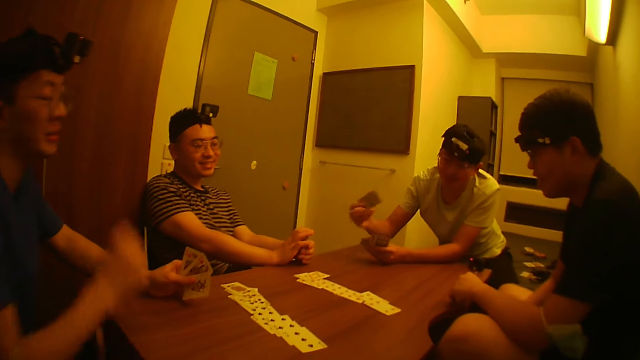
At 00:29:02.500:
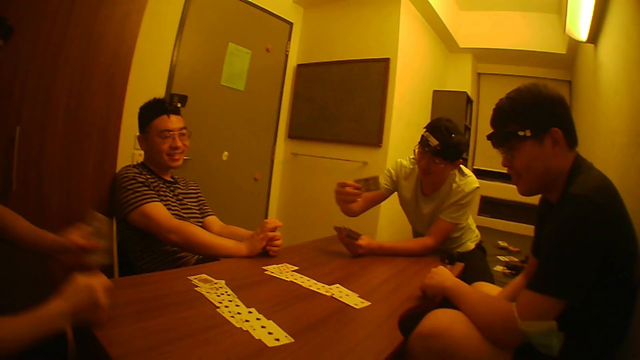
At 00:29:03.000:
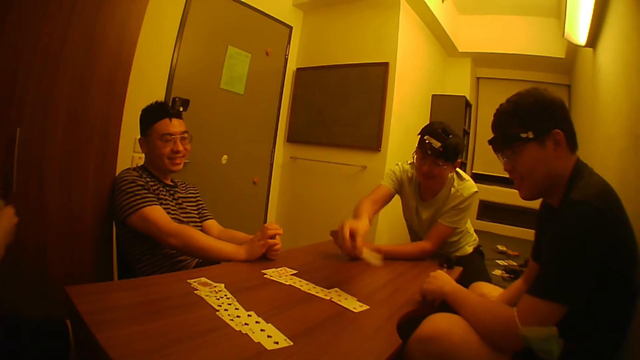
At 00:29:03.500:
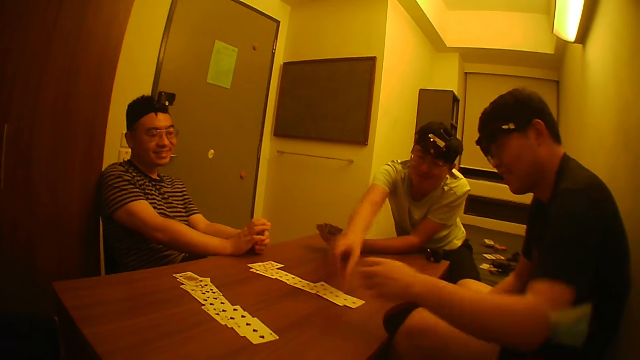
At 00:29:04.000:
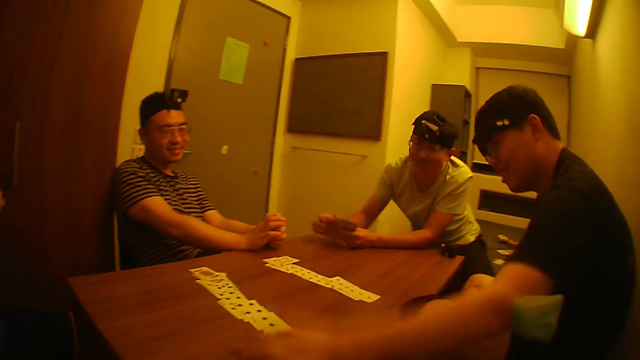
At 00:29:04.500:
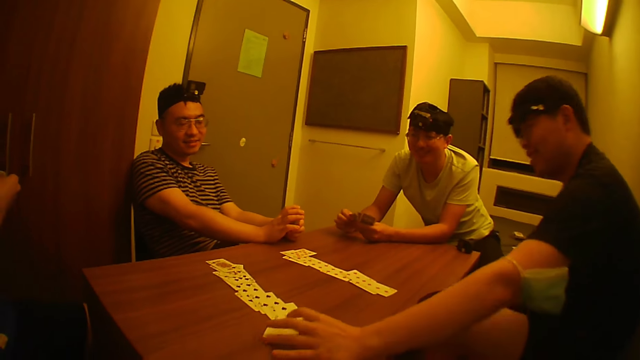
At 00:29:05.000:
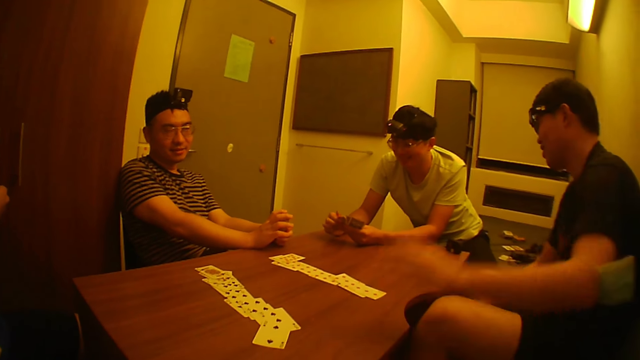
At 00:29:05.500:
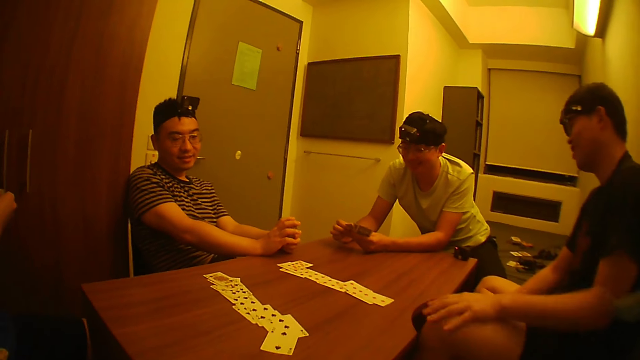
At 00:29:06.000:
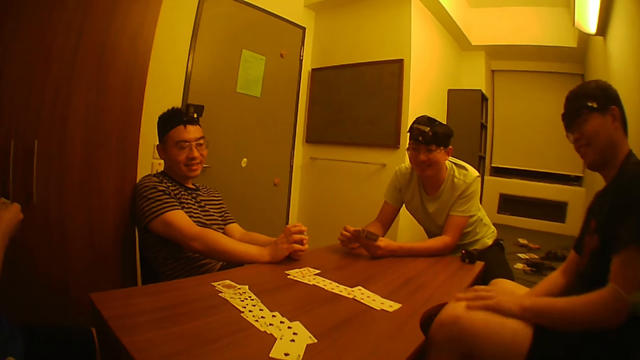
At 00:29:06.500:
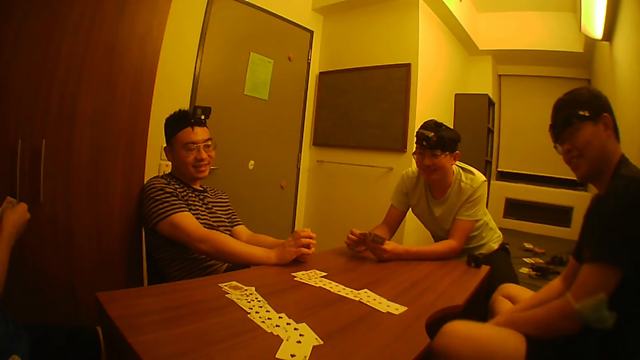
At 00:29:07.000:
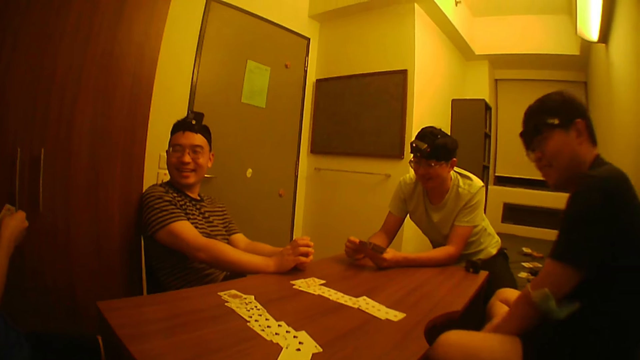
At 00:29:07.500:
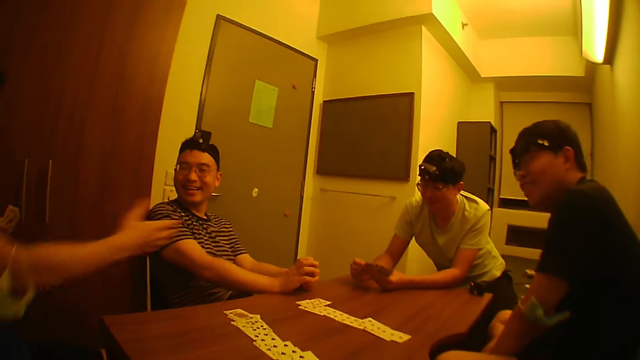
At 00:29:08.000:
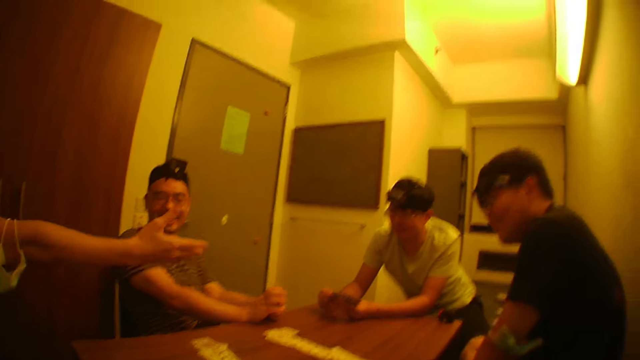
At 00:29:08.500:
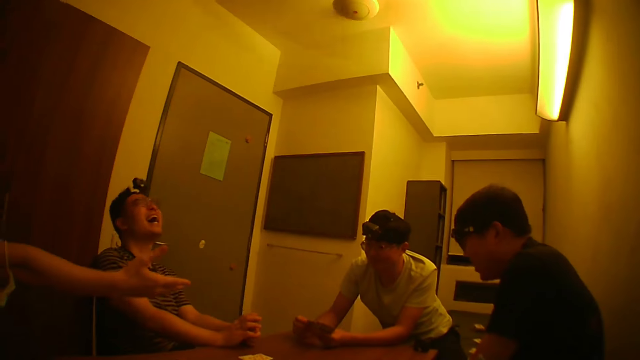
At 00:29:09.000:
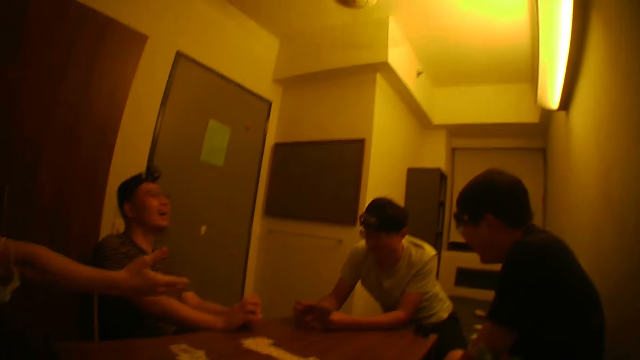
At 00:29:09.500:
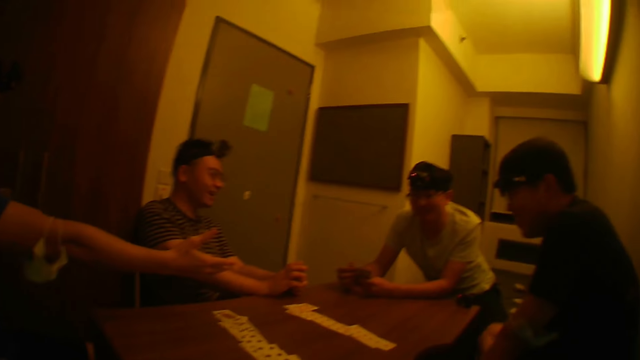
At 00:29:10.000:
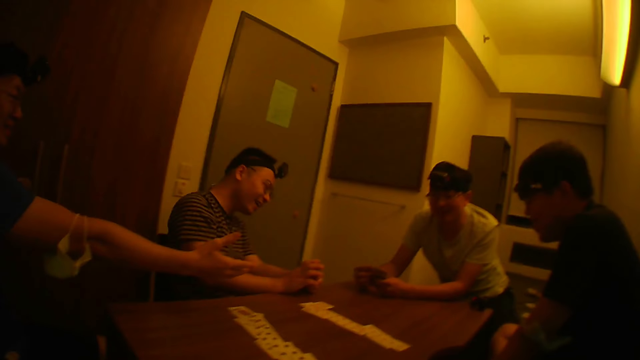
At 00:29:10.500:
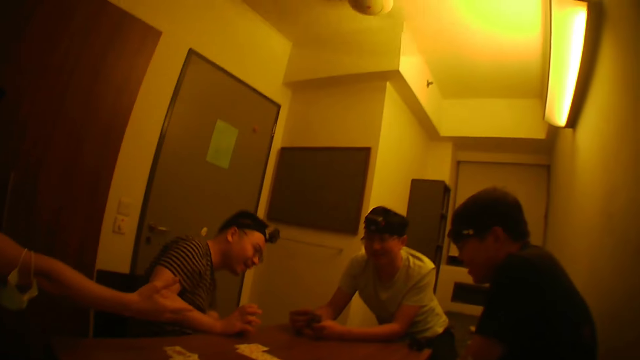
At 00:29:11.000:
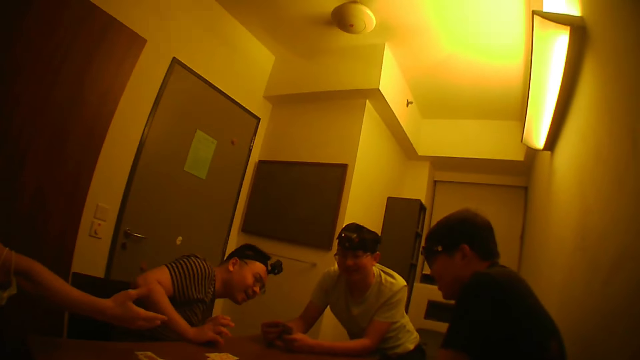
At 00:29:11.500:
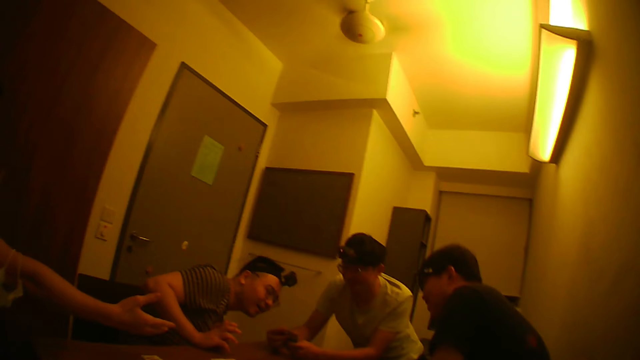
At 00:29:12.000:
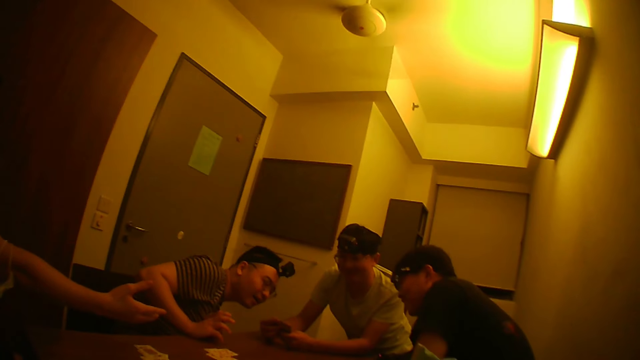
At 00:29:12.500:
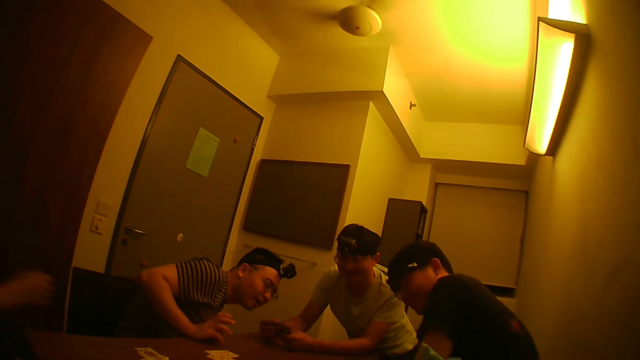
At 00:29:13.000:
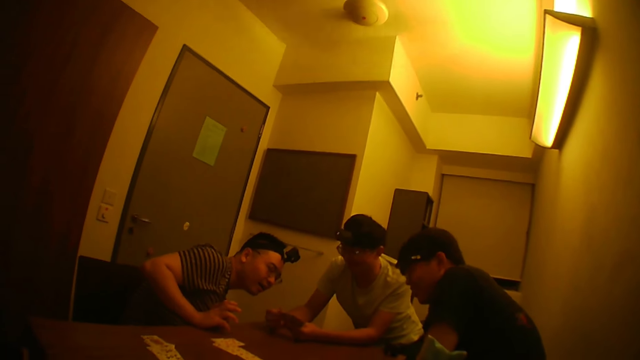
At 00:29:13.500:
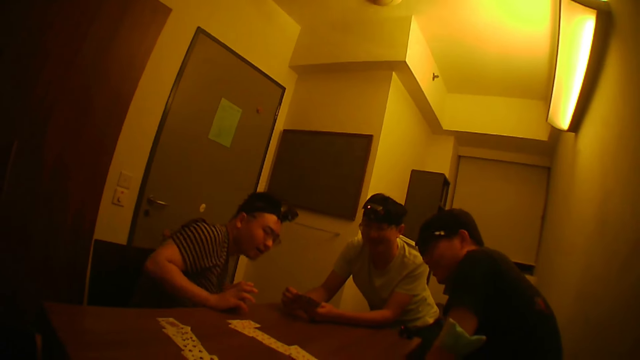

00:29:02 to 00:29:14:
A man puts a card on the table. Another man puts another card on the table with his right hand. A third man interacts with the second man, a fourth man, and a fifth man. A man stretches his hand. Another man laughs. The man who laughs checks the cards of the first man. The second man checks the cards of the first man.

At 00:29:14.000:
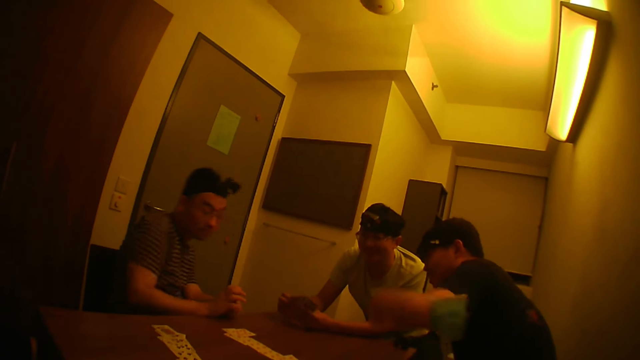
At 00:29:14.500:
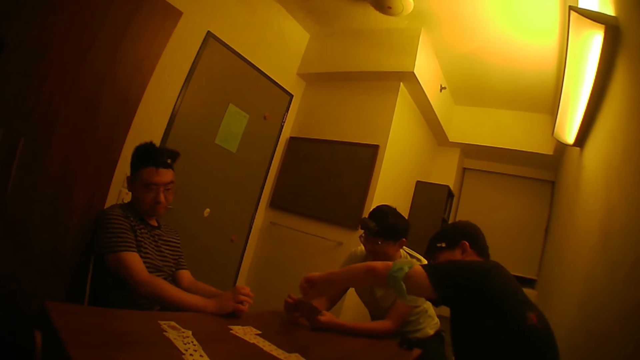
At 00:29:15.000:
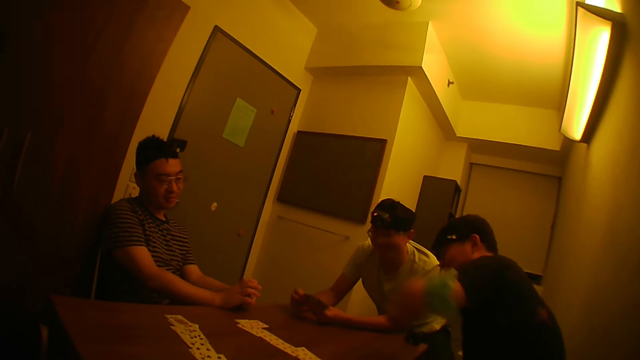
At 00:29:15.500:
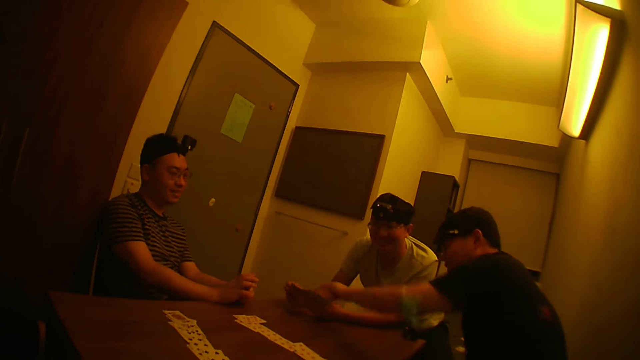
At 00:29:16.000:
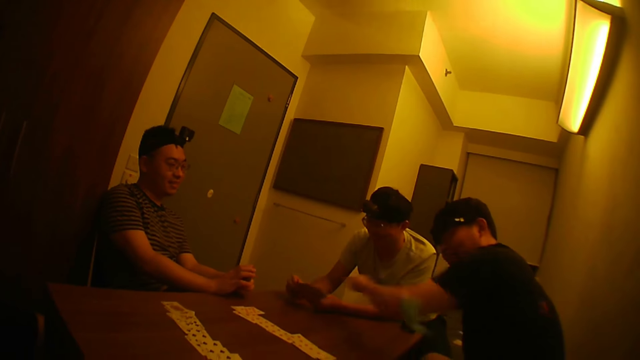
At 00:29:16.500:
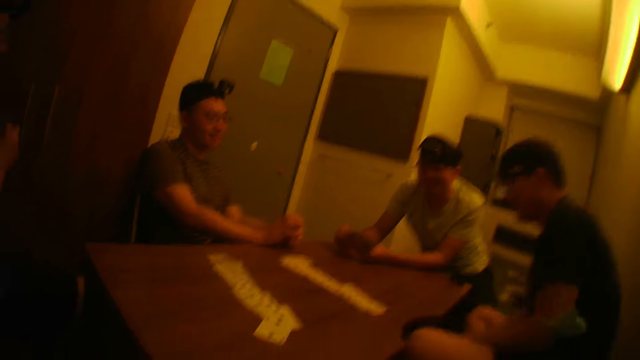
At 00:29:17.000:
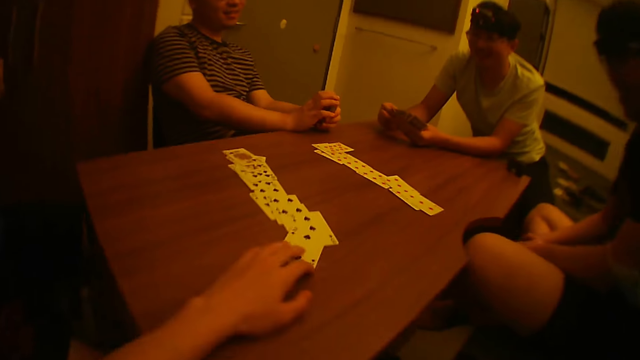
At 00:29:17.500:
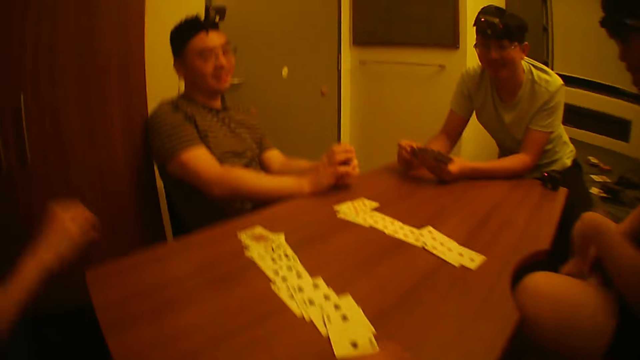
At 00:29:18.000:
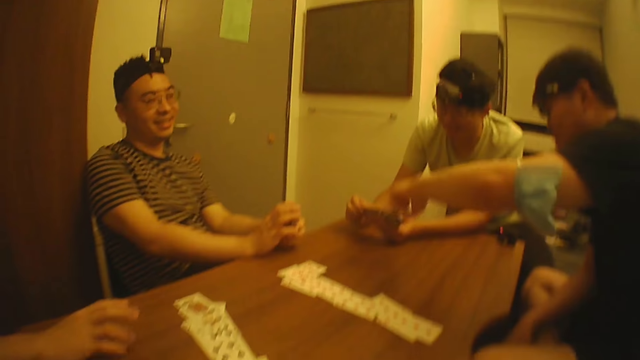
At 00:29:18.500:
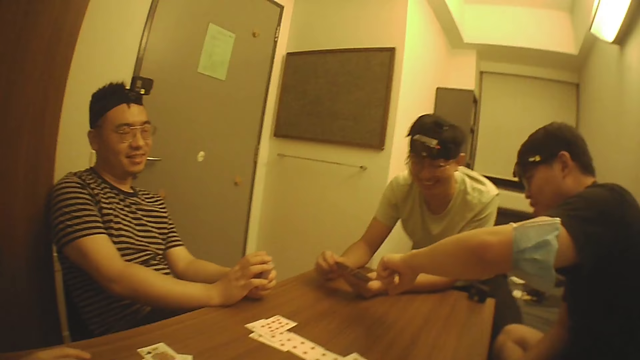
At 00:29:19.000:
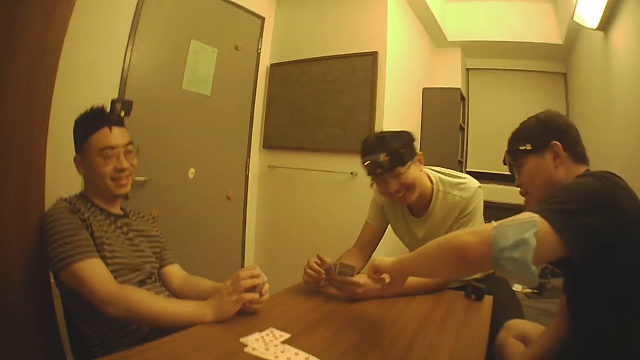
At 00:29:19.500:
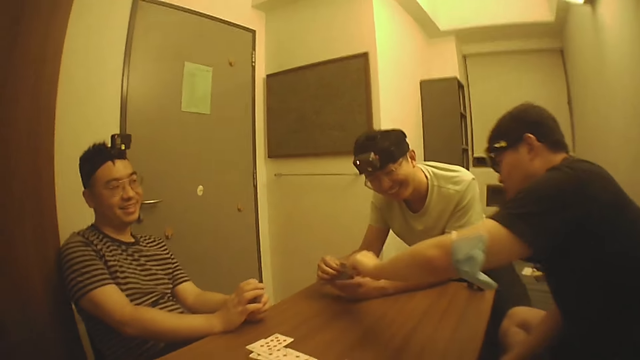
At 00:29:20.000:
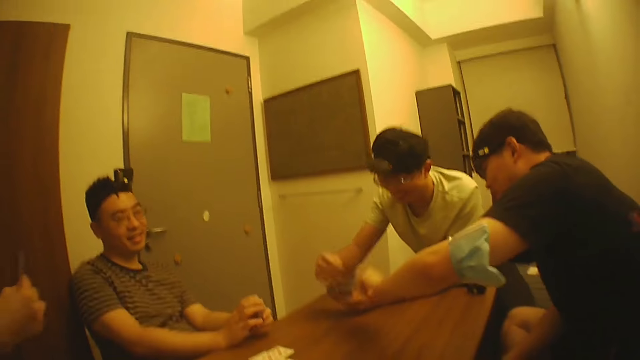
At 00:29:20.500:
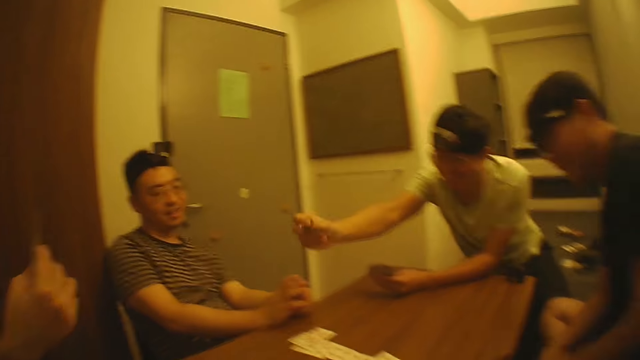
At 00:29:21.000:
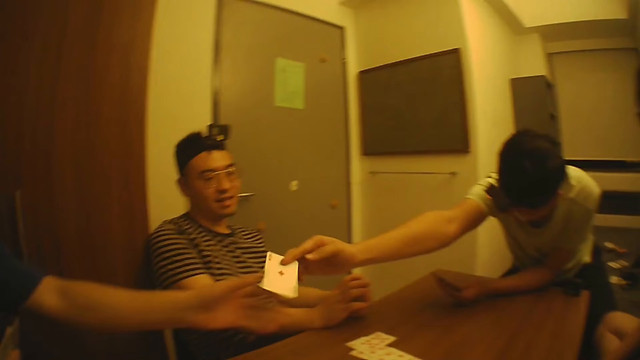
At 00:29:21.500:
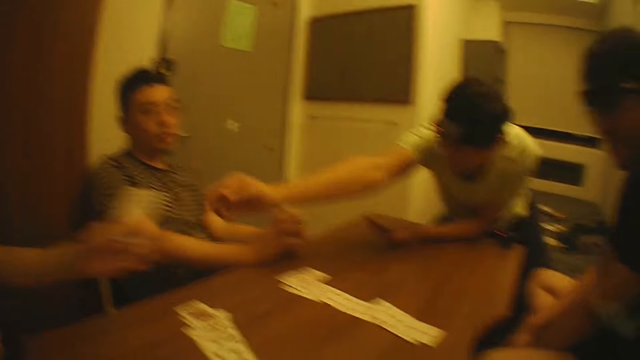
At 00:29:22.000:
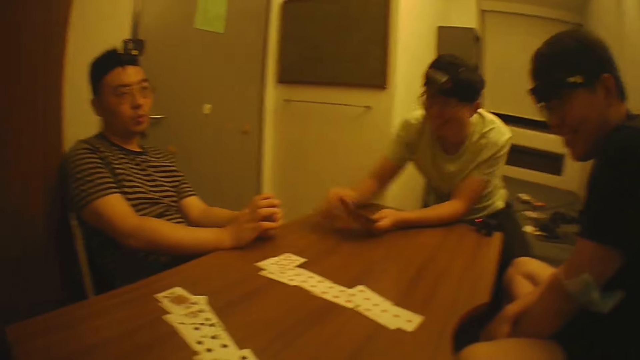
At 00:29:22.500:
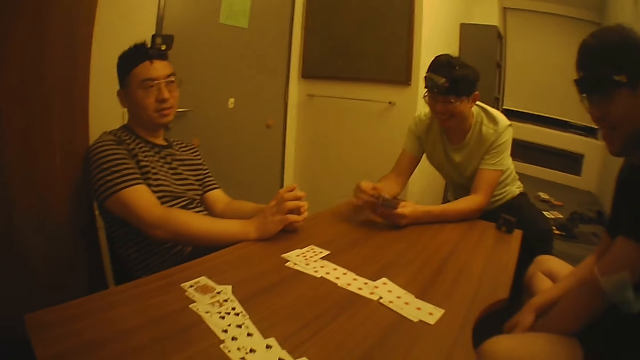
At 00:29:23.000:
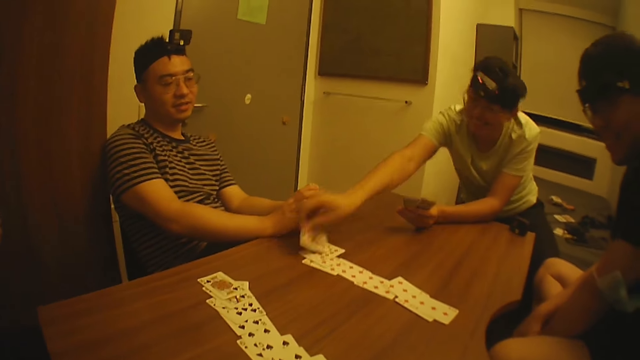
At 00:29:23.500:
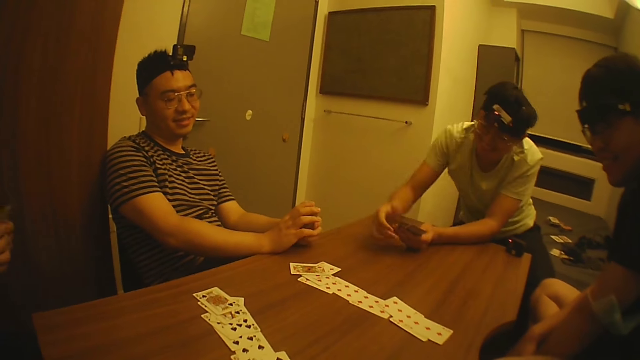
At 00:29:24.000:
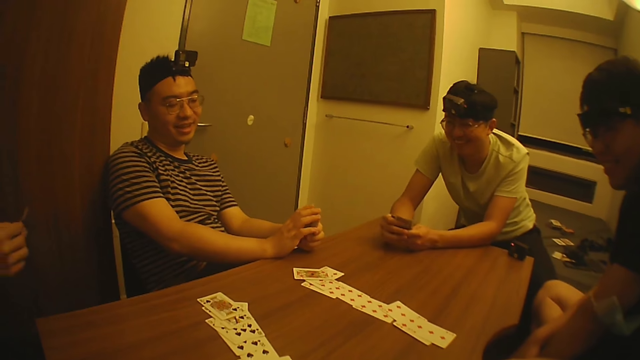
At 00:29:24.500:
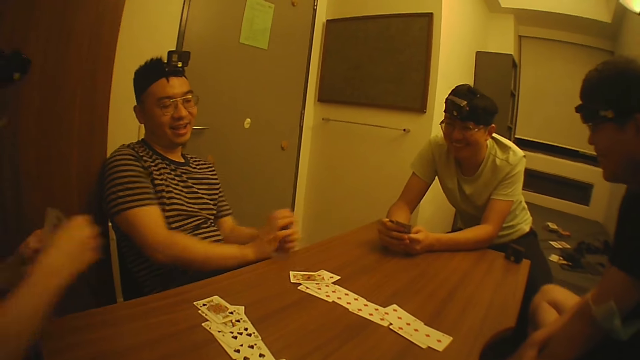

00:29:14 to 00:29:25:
A man points at the cards. The camera wearer puts his hands on the table. He touches cards on the table. A man interacts with another man. The other man passes a card to a third man with his right hand. The other man puts a card on the table.
